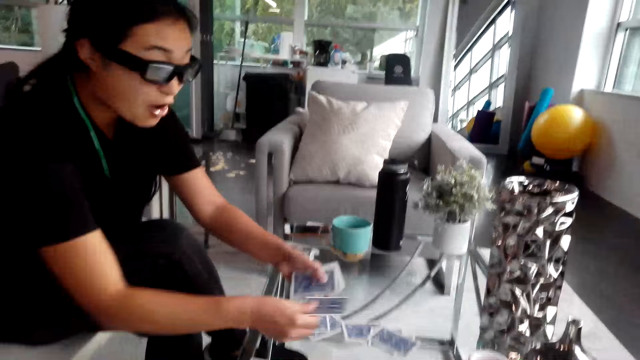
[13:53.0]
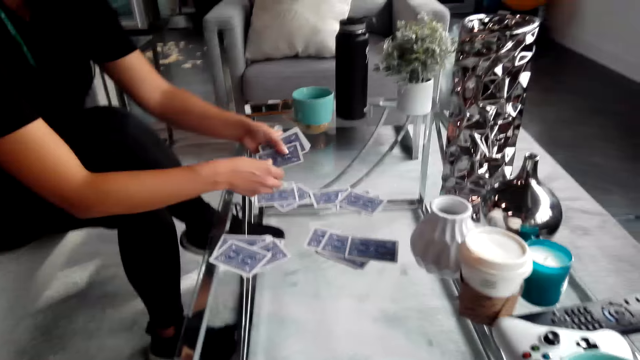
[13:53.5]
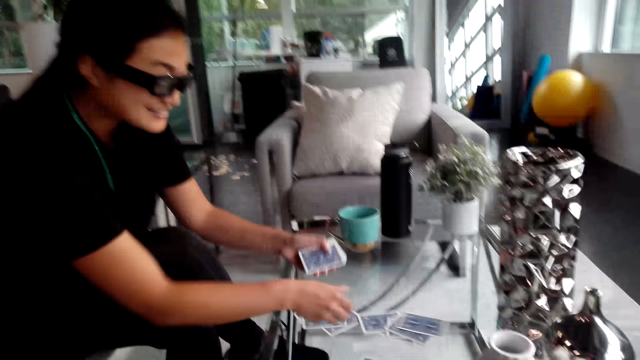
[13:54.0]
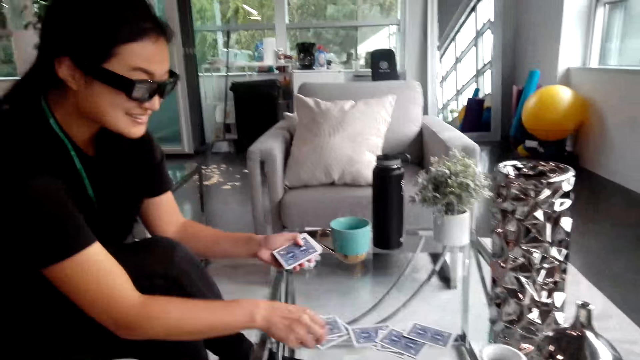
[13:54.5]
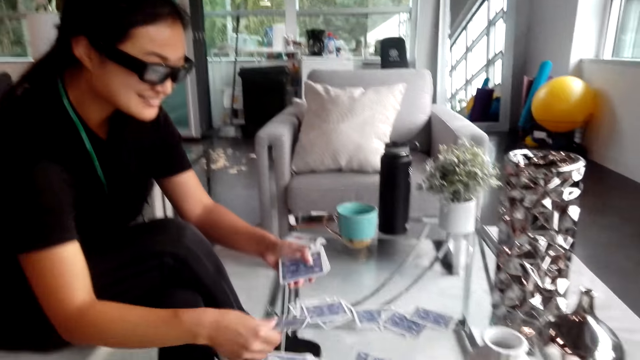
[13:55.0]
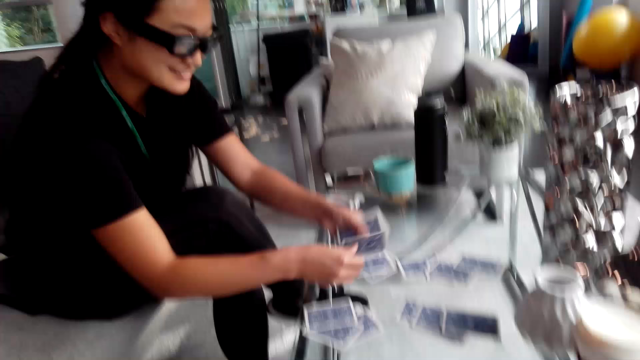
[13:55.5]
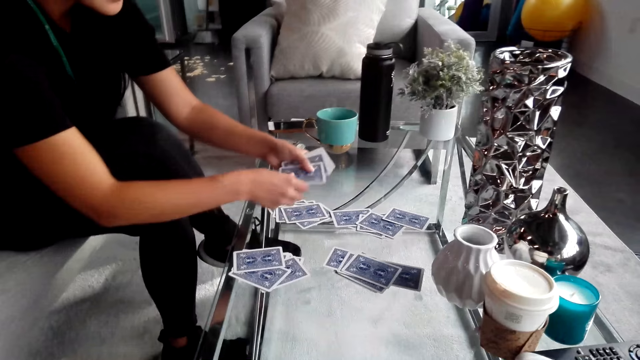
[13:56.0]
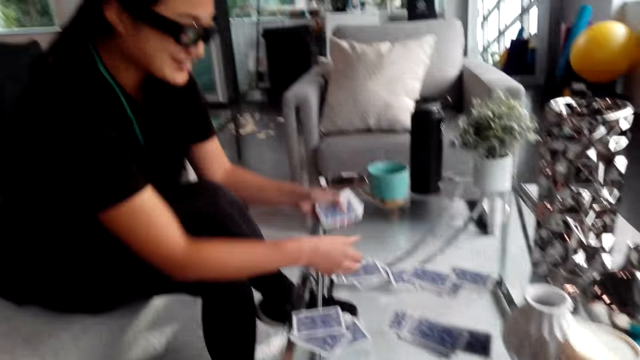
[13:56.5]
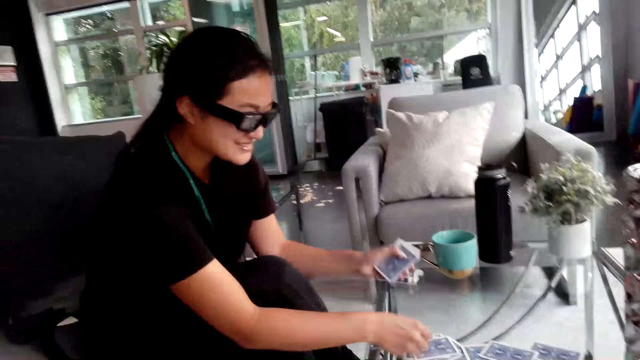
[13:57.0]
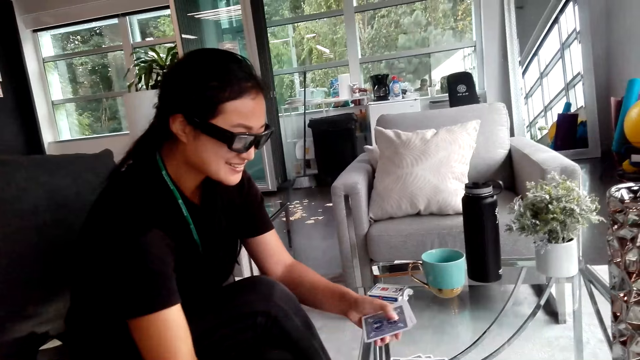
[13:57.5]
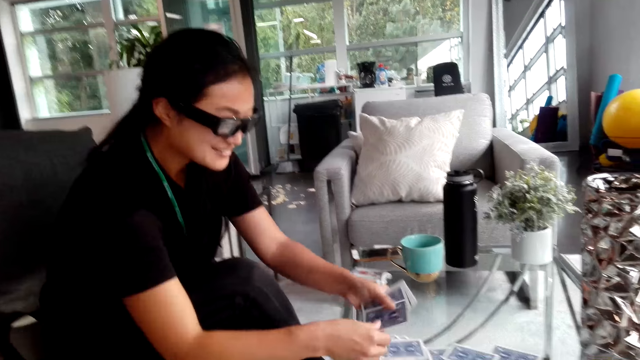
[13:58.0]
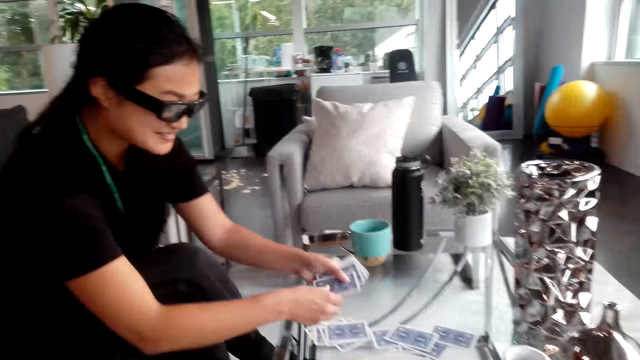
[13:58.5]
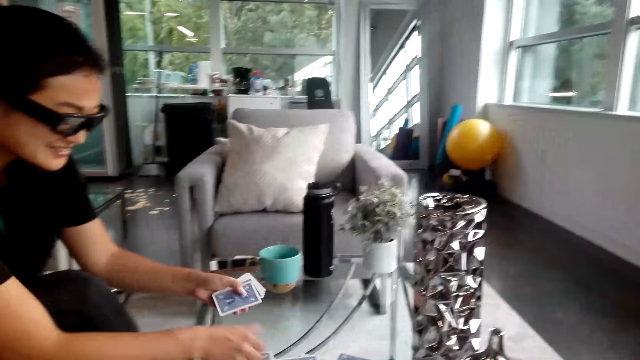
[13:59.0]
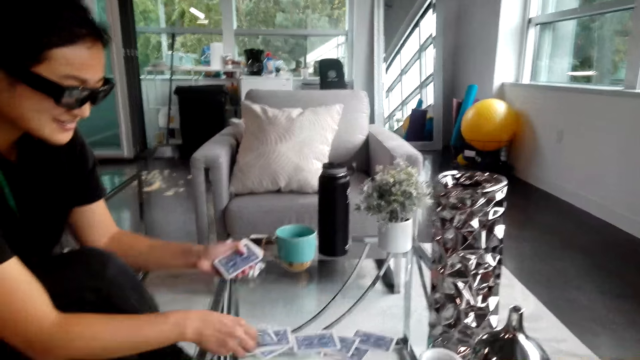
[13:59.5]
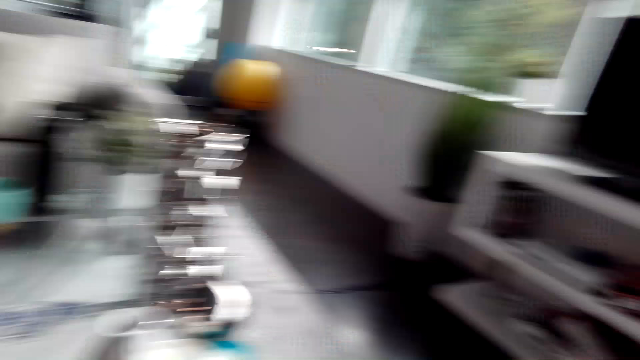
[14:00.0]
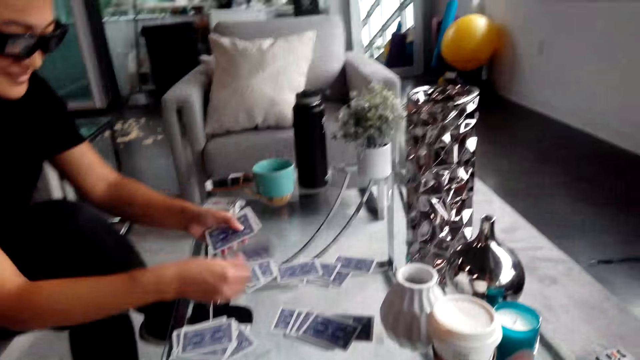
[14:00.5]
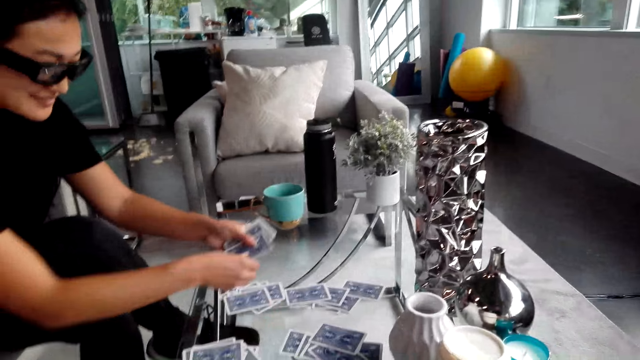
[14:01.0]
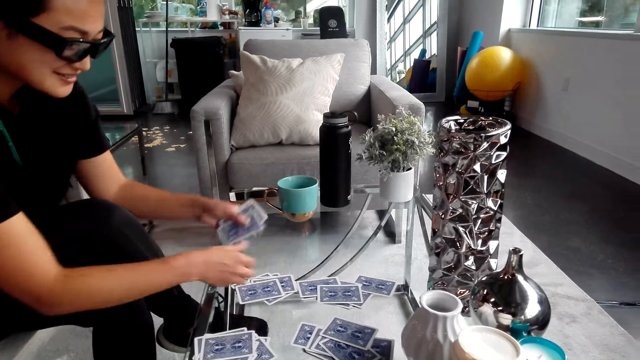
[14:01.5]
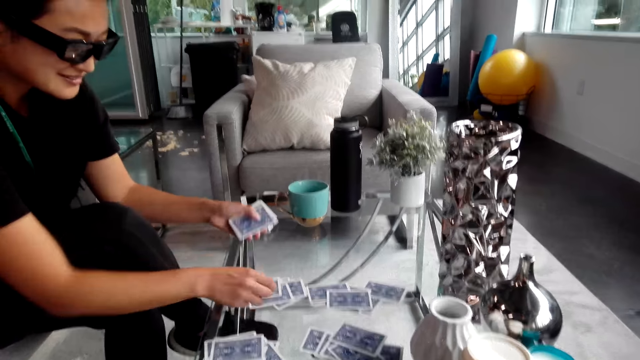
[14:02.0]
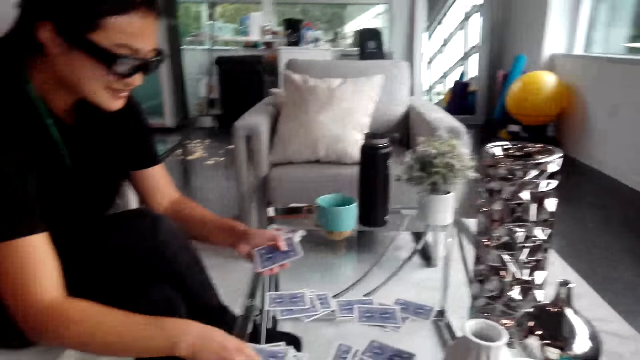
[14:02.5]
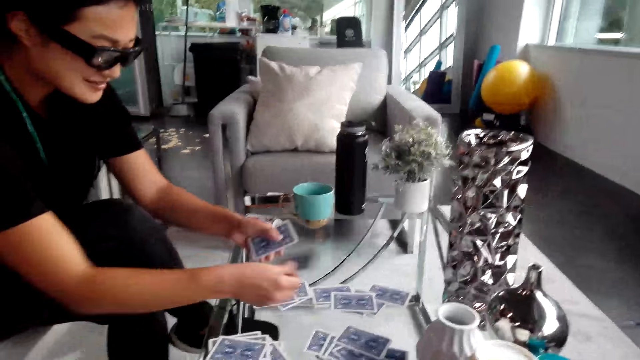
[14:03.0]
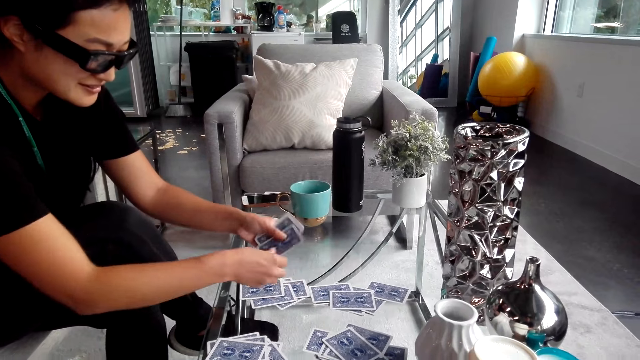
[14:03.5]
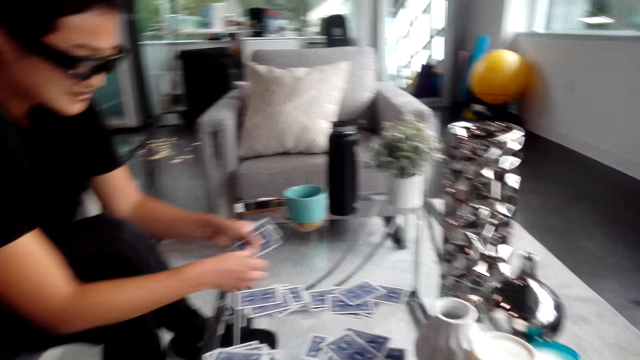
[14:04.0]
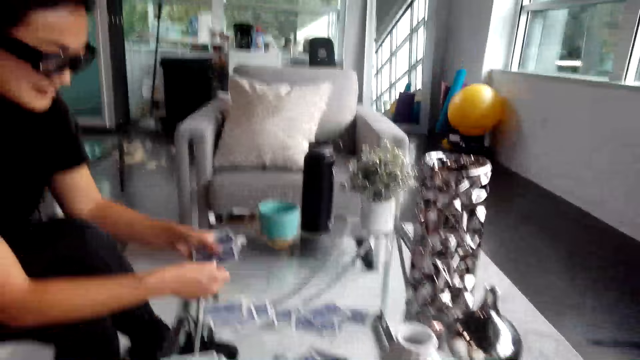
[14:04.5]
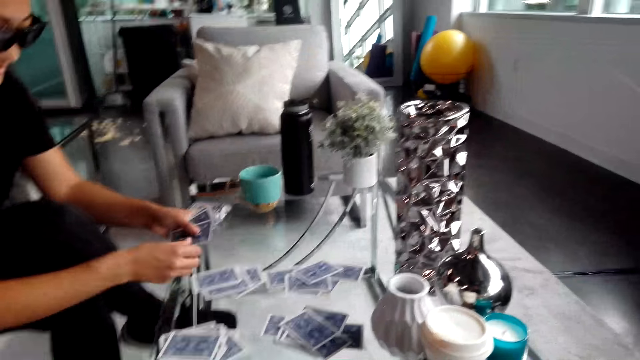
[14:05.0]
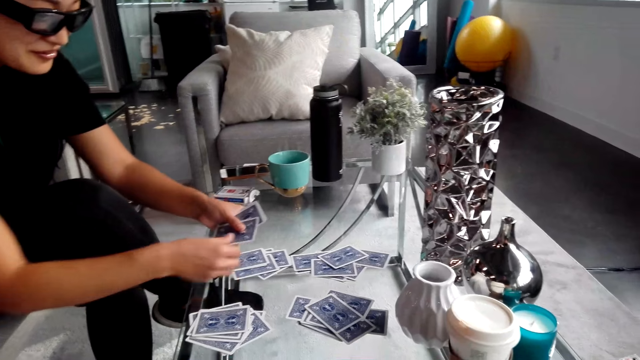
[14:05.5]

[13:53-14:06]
A man turns to the side. The man puts playing cards on the table. The camera wearer converses with the man. The man puts playing cards on the table. The camera wearer turns around. The man puts playing cards on the table. The camera wearer converses with the man.

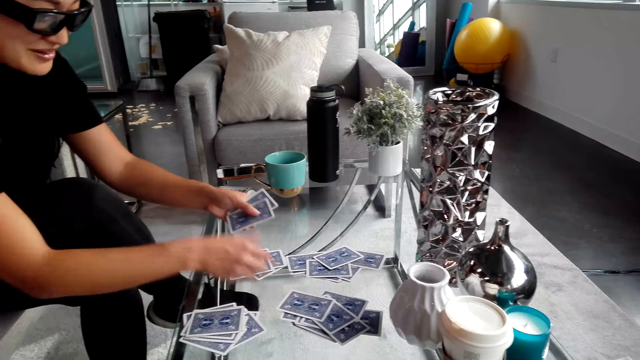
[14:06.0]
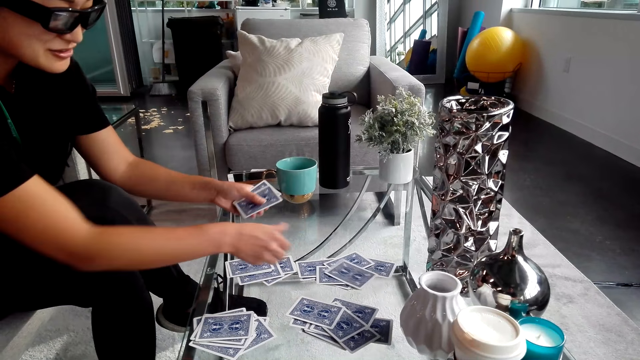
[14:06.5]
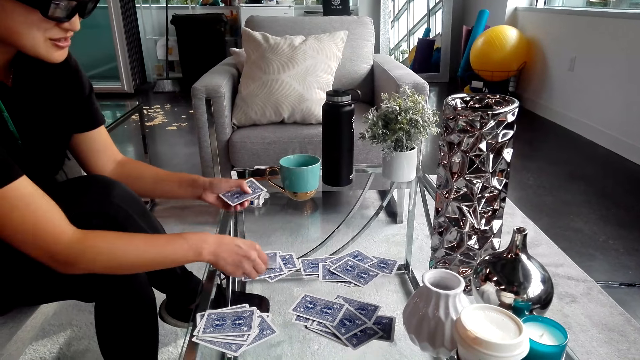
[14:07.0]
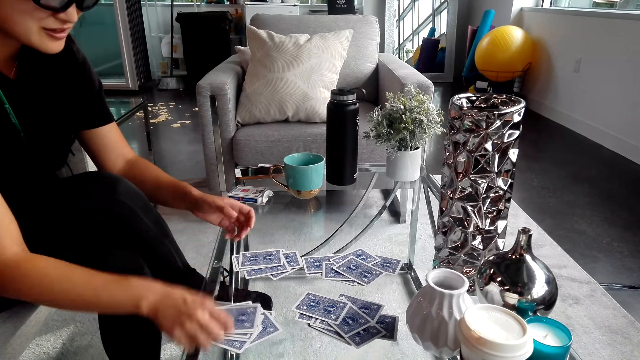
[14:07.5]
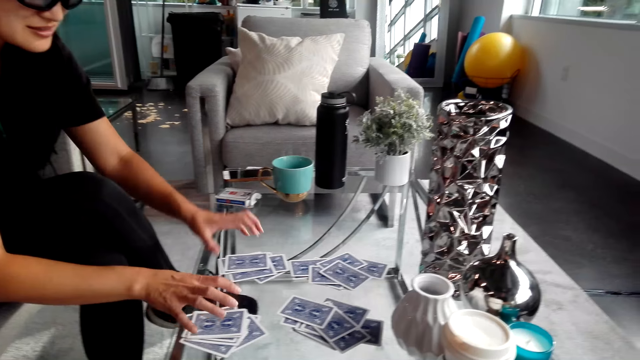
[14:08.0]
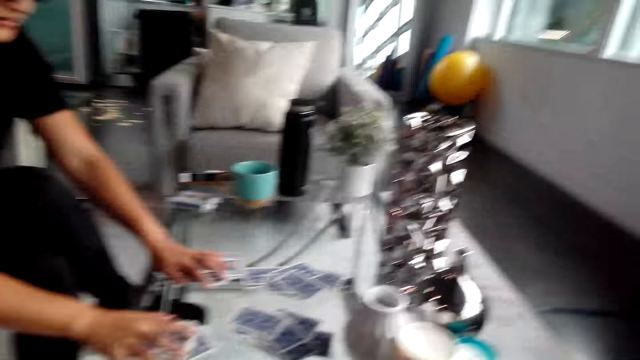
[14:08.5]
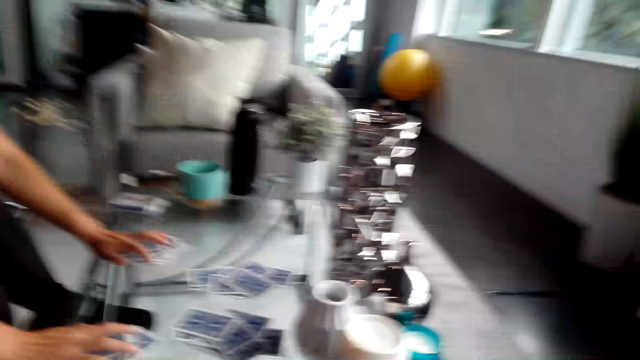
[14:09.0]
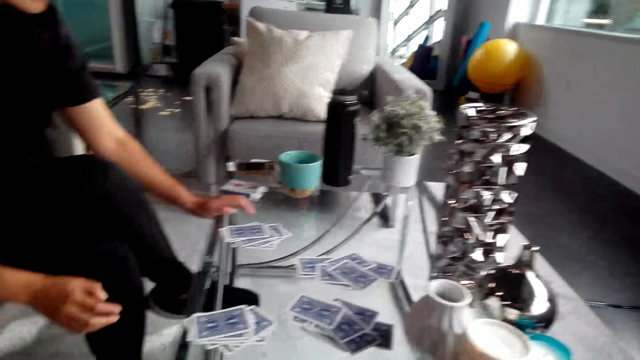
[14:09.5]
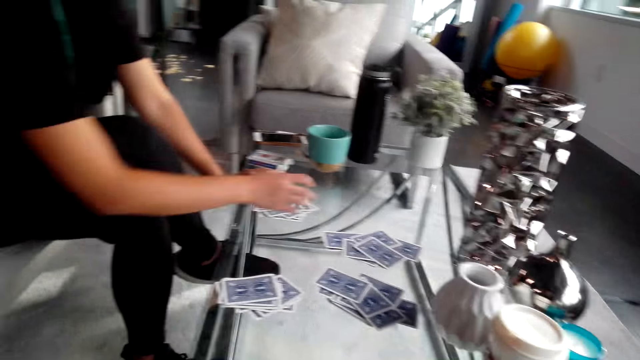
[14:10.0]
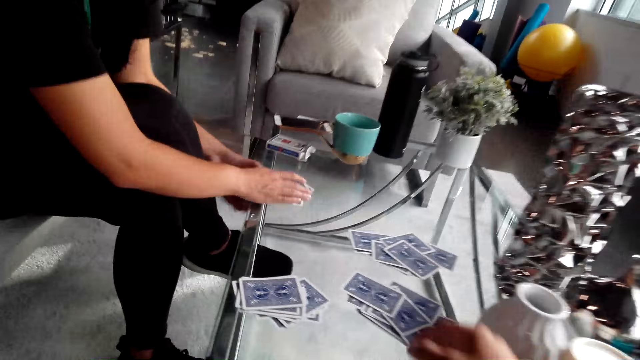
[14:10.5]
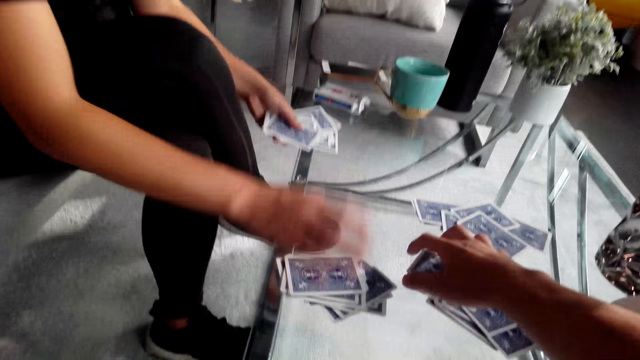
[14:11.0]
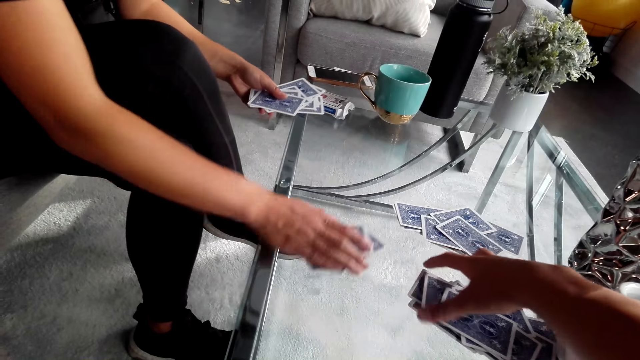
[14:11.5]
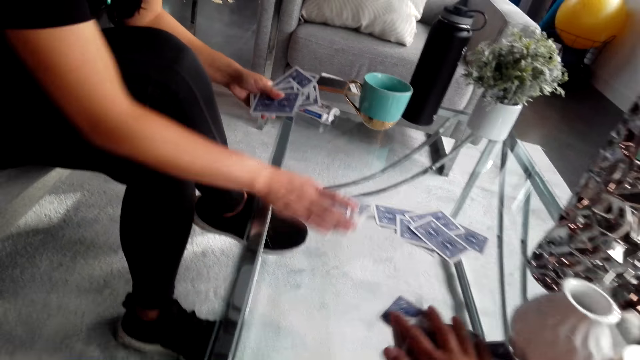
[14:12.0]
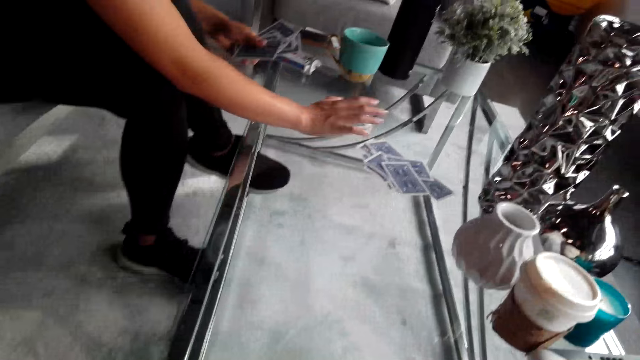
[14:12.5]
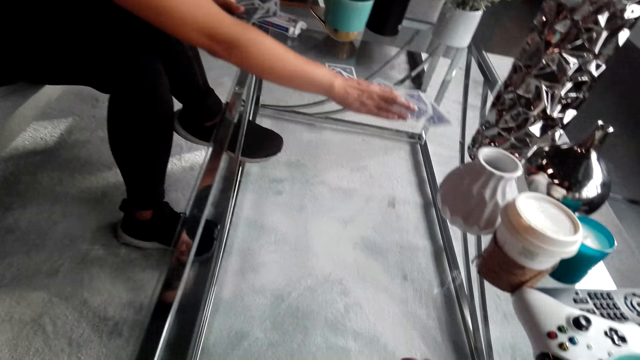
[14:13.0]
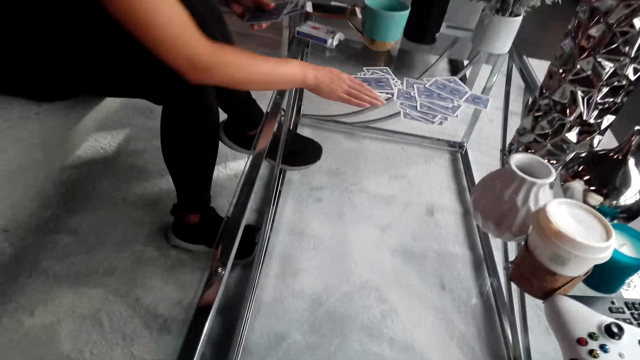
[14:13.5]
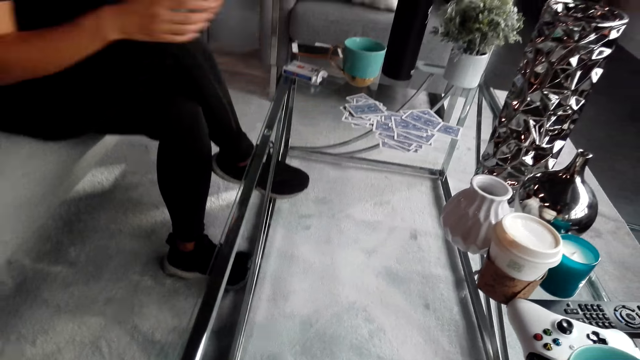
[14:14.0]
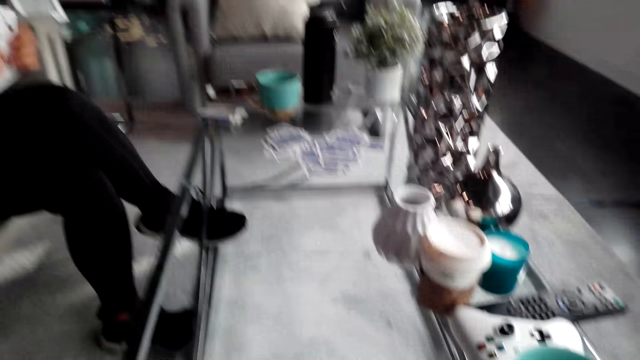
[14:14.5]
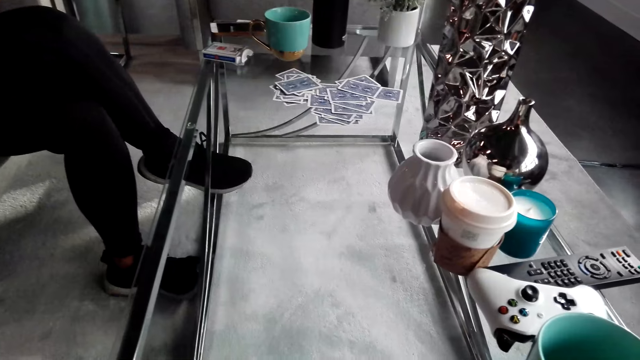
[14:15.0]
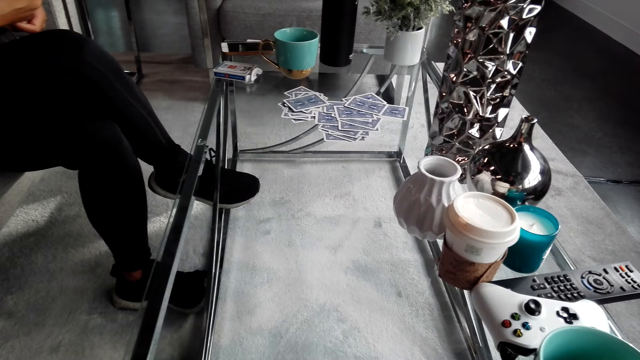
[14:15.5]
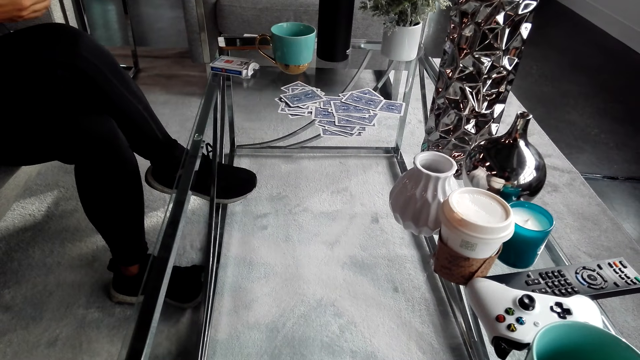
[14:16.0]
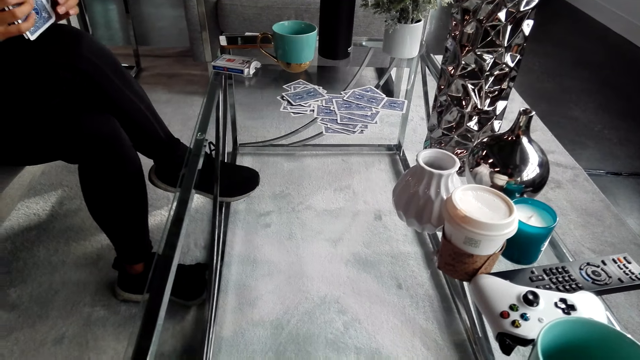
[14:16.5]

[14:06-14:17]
A woman puts the cards on the table. The camera wearer turns around. They converse with the woman. The woman holds playing cards on the table. The camera wearer holds playing cards on the table. They pick up the cards on the table. The woman picks up playing cards on the table. The camera wearer turns around.
